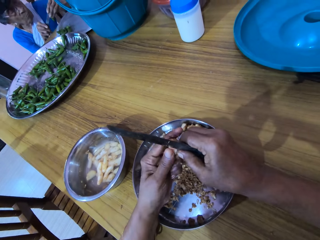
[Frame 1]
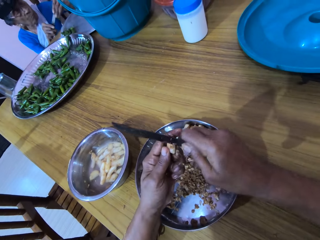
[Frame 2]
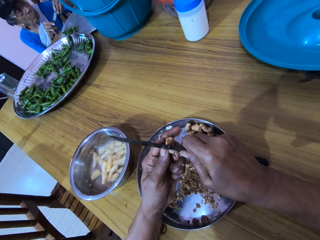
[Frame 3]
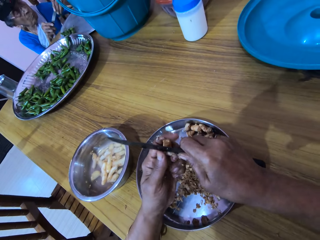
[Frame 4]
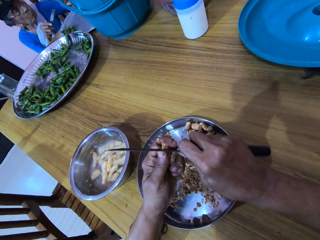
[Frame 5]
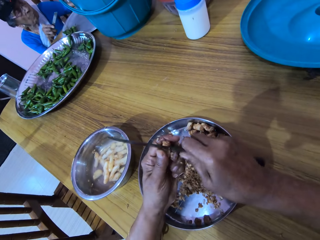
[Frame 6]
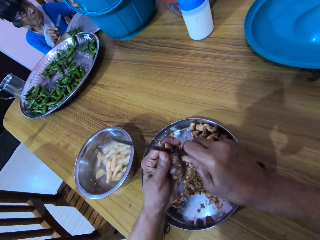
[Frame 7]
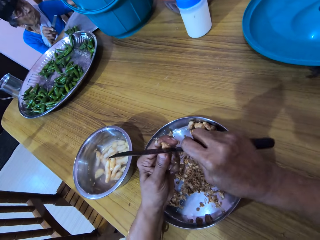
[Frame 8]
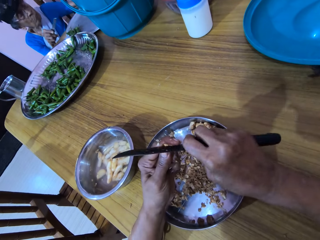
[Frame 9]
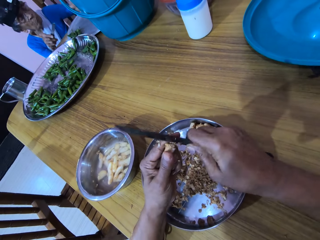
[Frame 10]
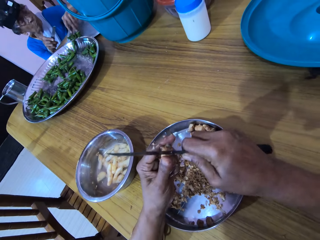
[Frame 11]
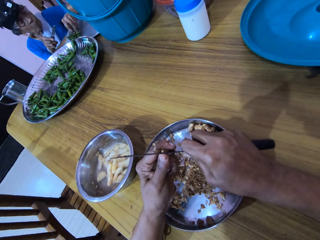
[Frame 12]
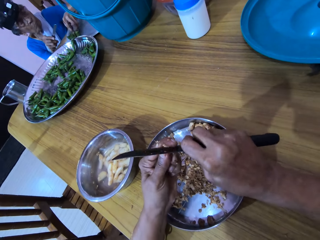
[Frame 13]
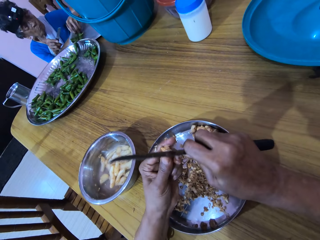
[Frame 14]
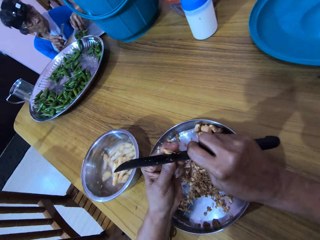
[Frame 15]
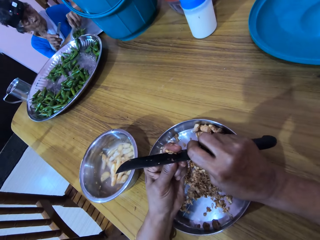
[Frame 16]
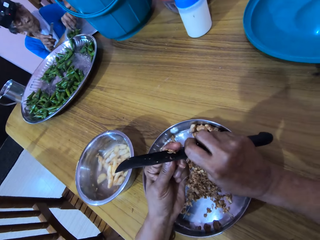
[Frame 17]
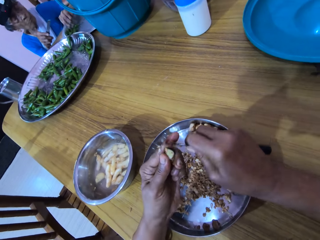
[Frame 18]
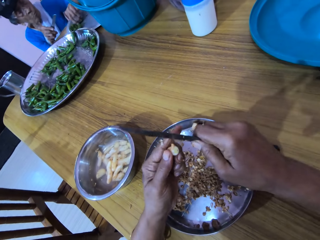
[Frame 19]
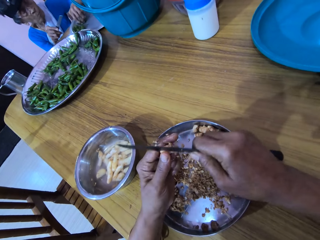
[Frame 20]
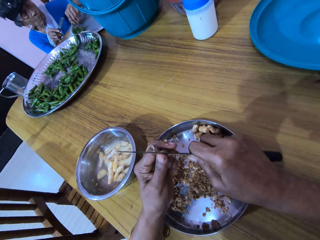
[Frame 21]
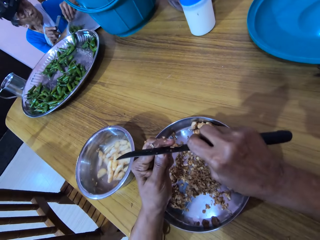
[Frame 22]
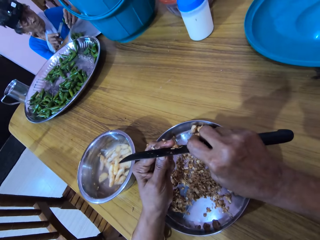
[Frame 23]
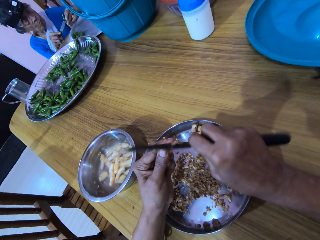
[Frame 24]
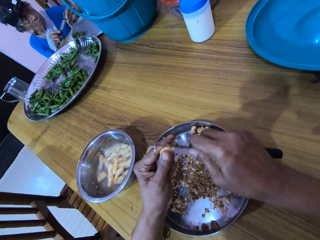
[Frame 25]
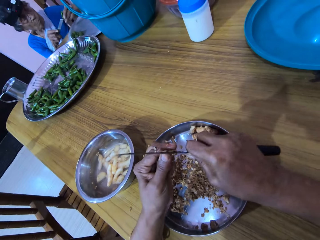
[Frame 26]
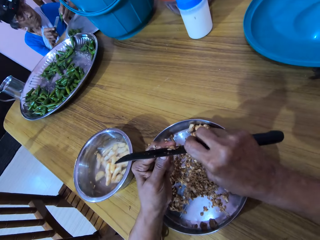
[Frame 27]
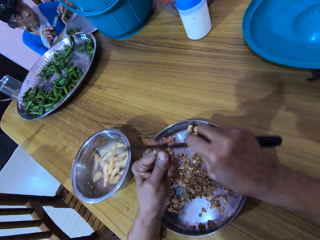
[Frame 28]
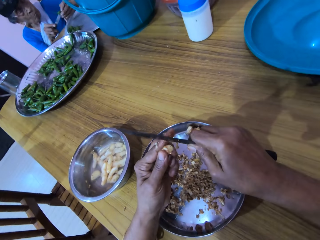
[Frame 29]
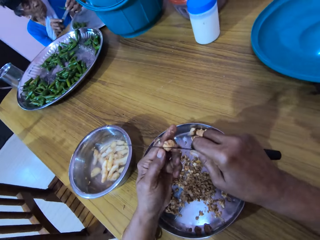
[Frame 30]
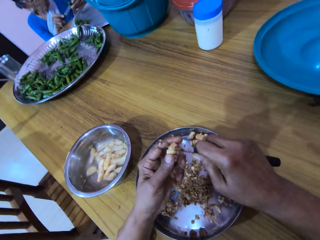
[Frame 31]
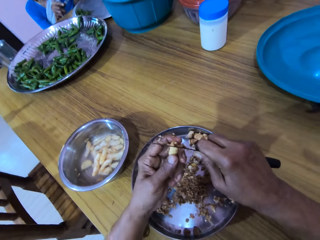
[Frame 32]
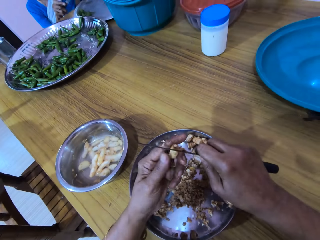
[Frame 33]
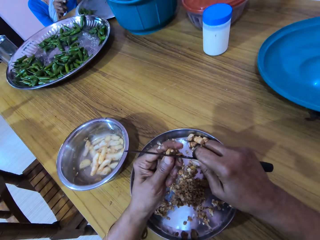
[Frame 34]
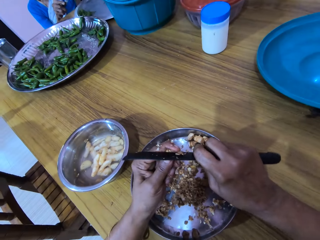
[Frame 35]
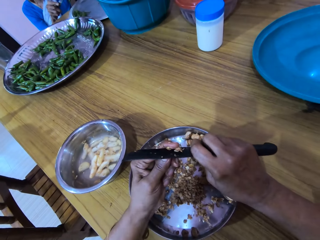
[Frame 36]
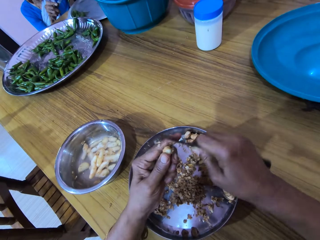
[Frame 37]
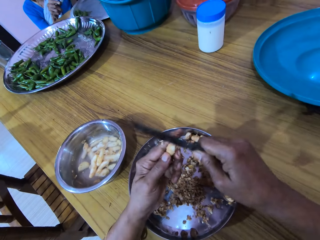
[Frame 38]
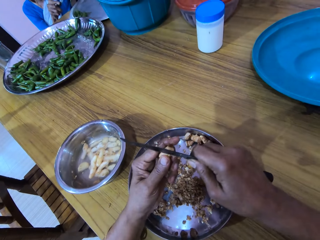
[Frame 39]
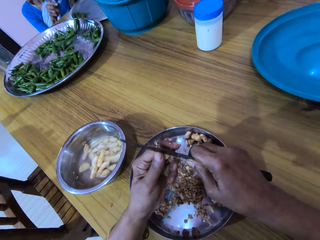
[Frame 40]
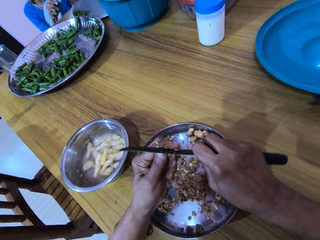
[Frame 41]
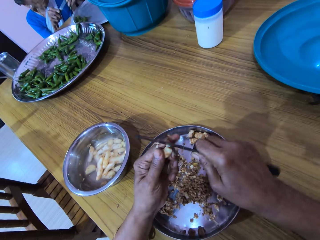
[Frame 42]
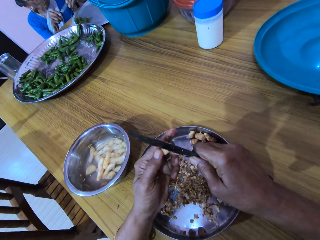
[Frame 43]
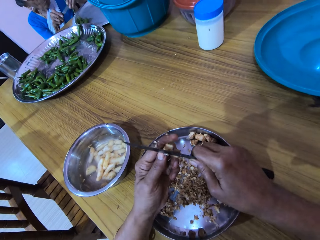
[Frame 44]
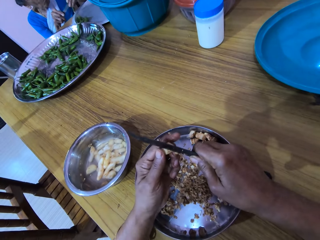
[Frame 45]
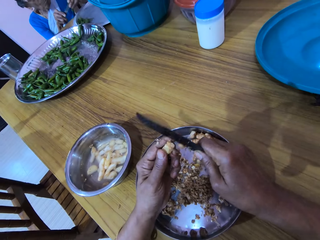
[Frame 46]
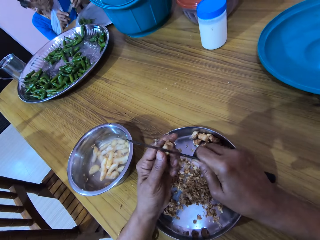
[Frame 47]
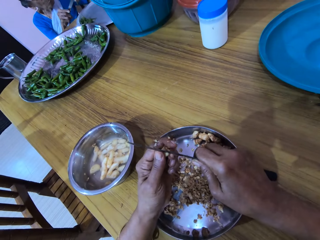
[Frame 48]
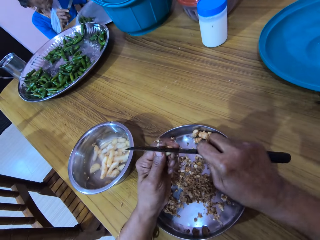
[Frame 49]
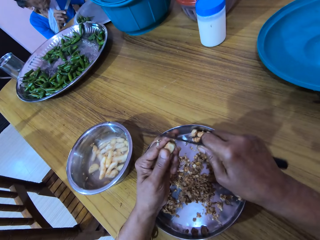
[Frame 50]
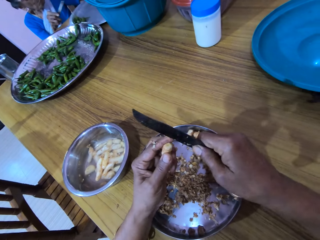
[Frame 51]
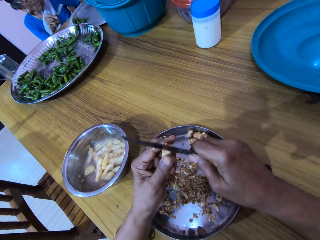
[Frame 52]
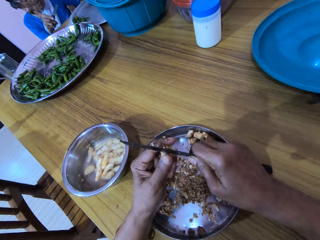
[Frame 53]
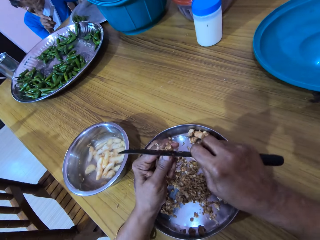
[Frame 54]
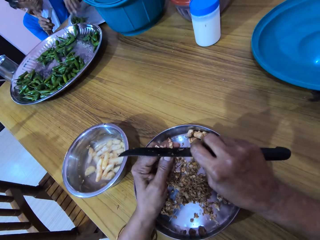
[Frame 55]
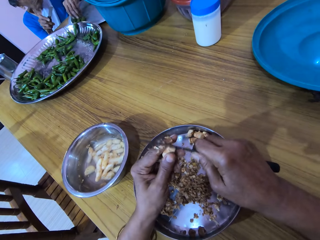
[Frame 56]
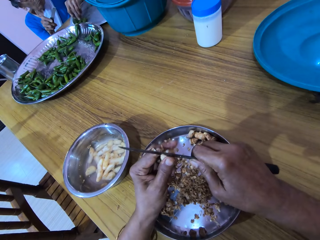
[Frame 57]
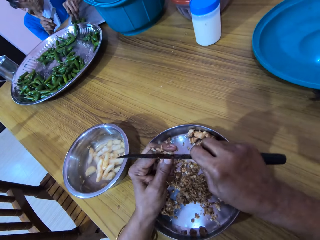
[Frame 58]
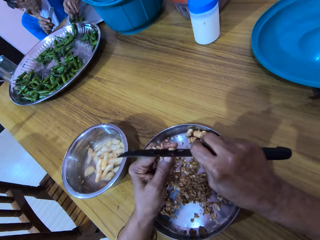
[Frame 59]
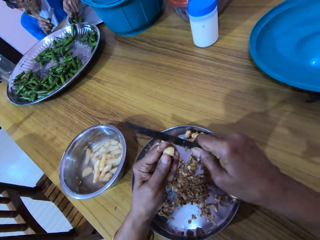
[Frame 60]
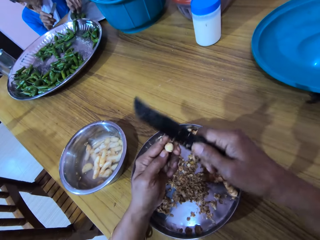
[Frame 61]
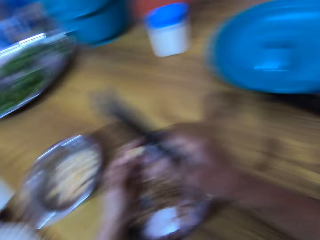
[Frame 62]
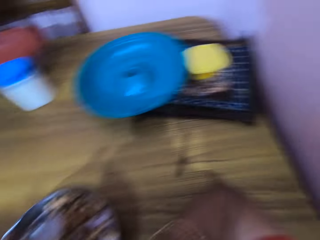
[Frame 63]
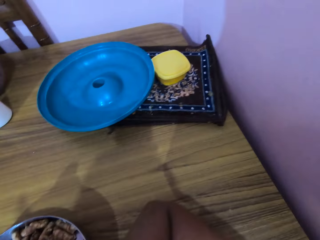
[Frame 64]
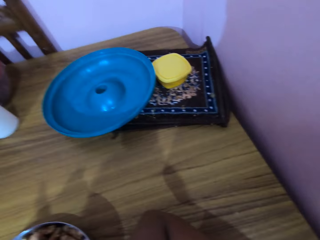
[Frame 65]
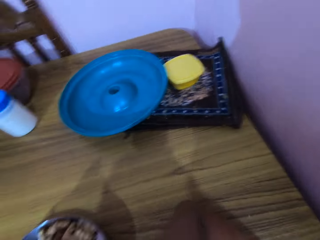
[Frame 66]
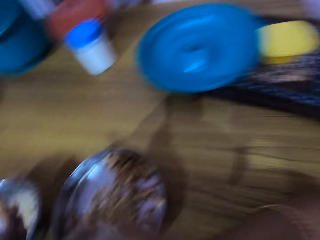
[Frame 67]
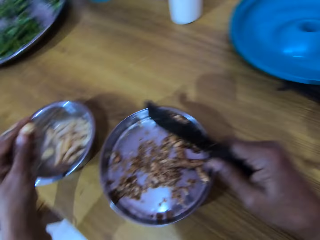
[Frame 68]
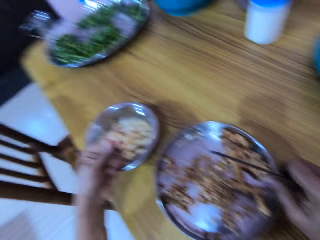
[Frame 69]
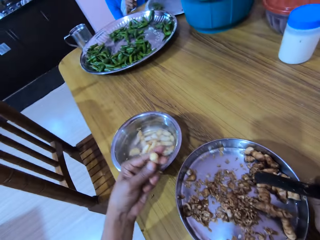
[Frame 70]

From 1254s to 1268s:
The woman adjusts the bundle of green peppers on the tray with her left hand. She picks a green pepper from the tray with her left hand. She pierces the green pepper in her left hand with the knife in her right hand. She adjusts the bundle of green peppers on the tray with her left hand.

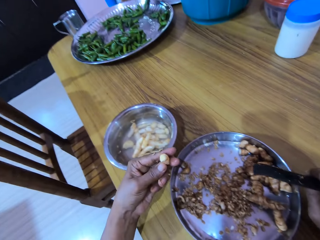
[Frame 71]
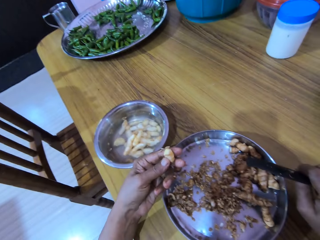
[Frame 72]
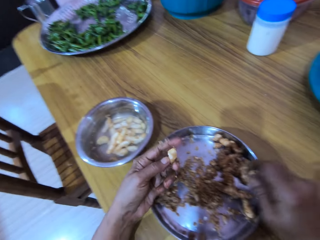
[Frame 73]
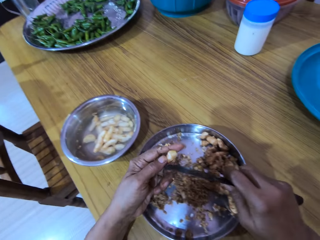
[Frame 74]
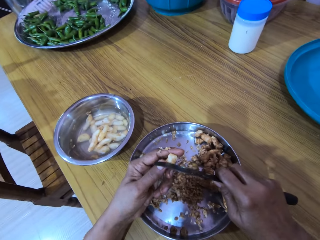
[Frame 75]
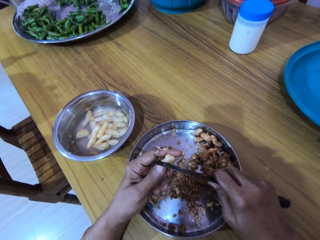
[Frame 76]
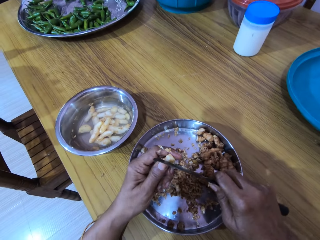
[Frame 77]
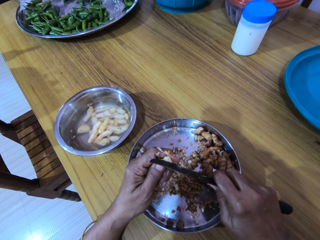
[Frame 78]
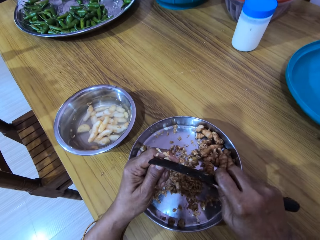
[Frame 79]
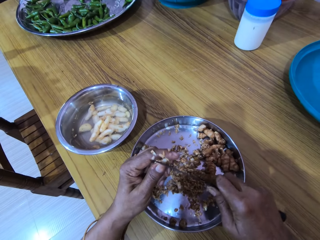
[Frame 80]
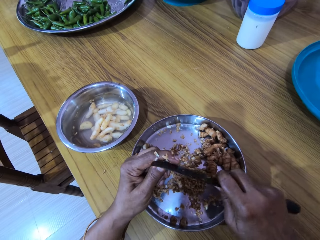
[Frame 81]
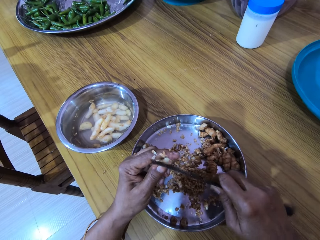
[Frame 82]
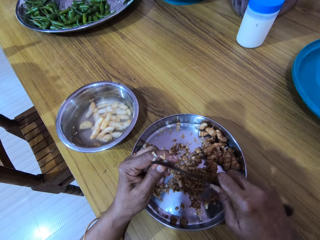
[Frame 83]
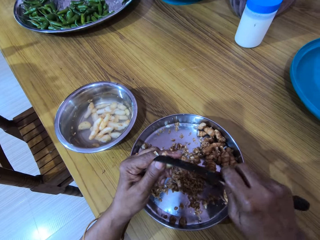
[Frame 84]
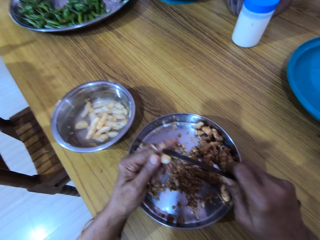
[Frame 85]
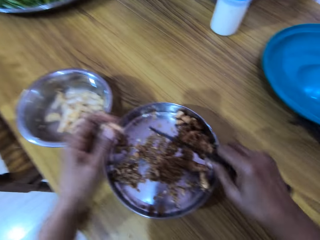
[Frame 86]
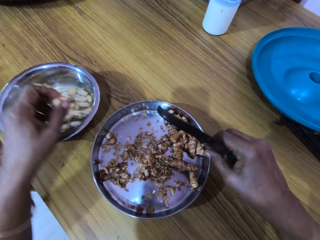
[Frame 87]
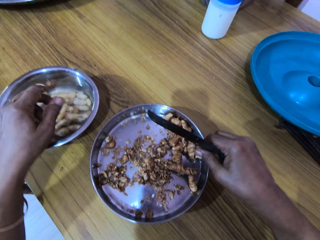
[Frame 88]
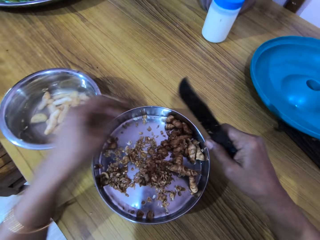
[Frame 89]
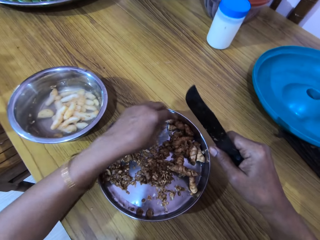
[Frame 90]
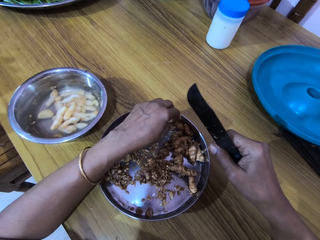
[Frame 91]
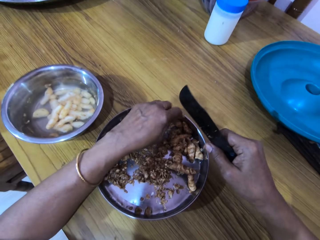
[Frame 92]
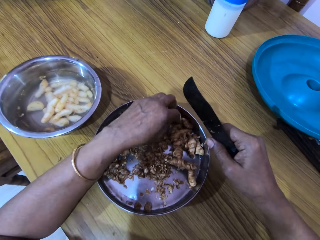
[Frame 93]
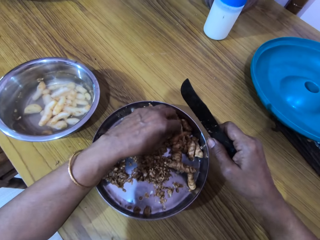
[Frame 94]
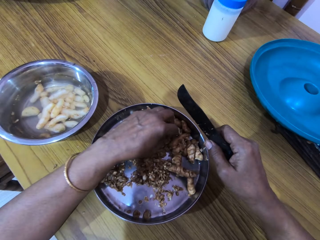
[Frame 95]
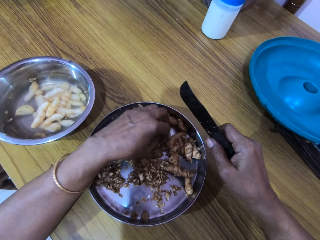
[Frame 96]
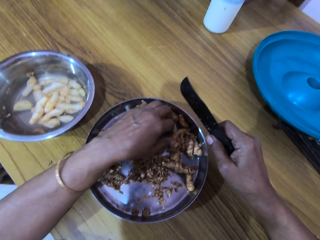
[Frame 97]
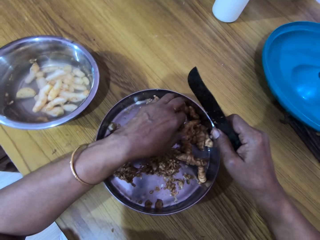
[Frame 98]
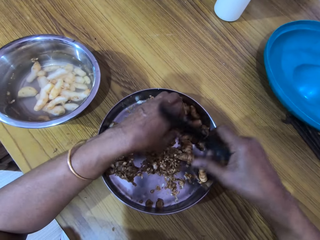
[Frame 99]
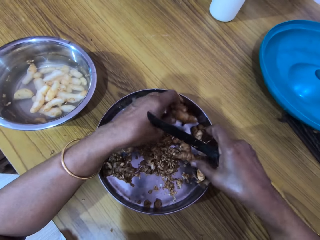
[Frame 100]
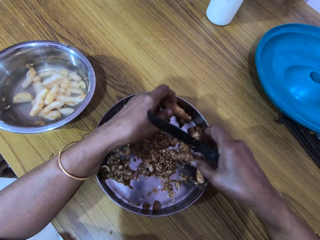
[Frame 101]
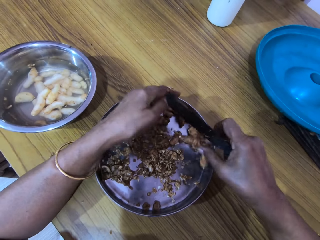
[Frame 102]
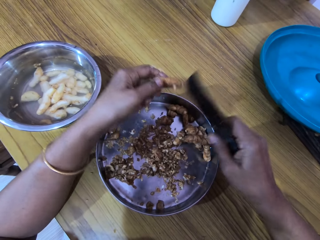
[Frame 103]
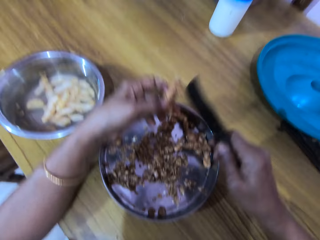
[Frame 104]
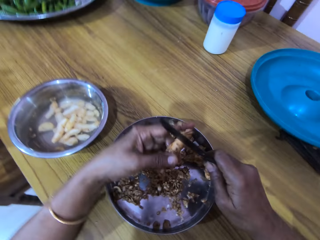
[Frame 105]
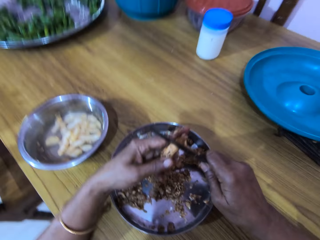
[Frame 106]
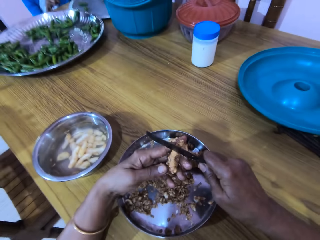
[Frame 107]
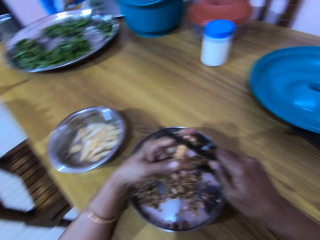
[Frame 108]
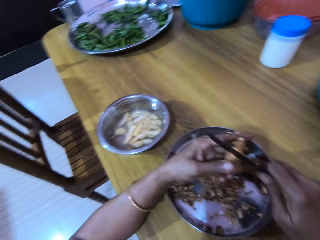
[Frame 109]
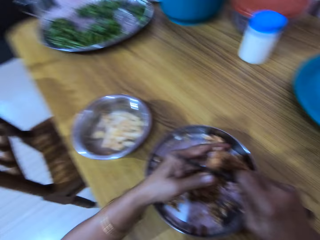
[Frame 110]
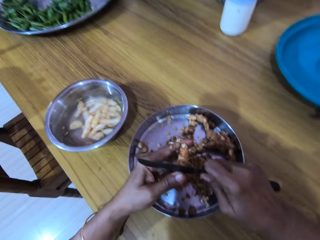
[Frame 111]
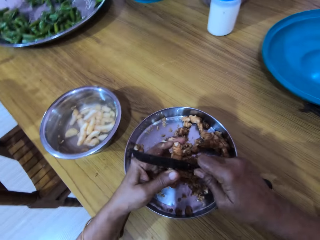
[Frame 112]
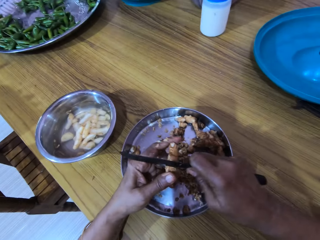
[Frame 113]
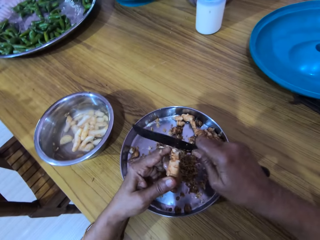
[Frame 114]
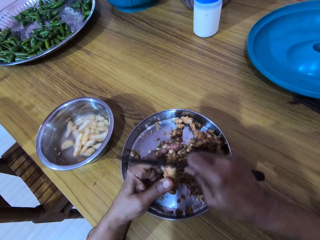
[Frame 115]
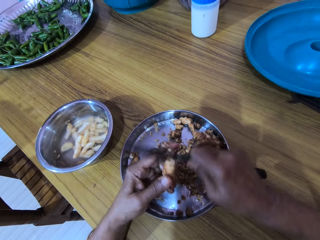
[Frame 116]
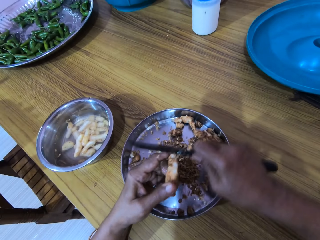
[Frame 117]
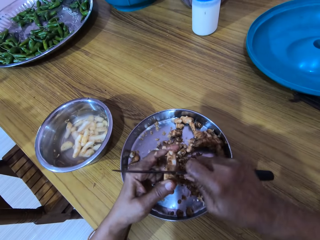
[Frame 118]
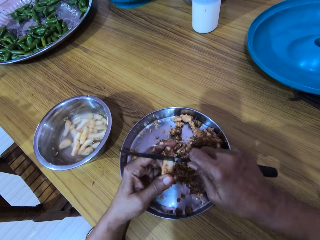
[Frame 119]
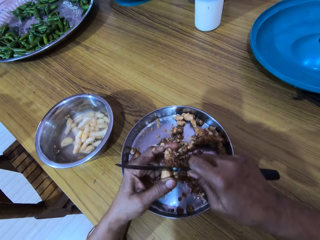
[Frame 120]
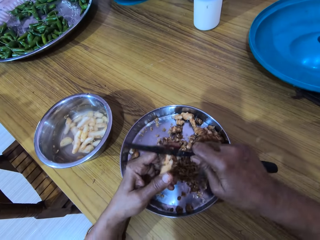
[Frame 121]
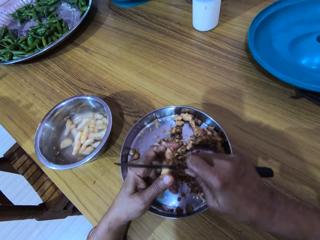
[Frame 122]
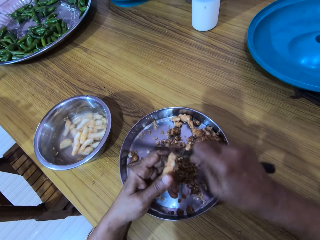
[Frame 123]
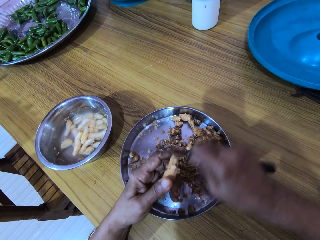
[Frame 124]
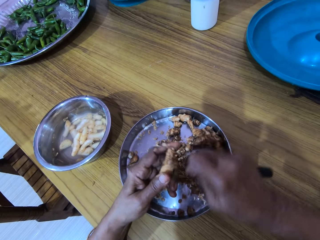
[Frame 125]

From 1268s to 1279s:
The camera wearer peels the ginger bulb in her left hand with the knife in her right hand. She drops the ginger bulb in her left hand in the bowl of water on the table. She touches the ginger bulbs on the tray with her left hand. She picks a ginger bulb from the tray with her right hand. She picks a ginger bulb from the tray with her left hand. She drops the ginger bulb in her right hand on the tray on the table. She peels the ginger bulb in her left hand with the knife in her right hand.
